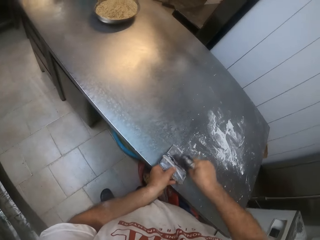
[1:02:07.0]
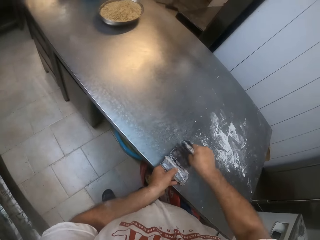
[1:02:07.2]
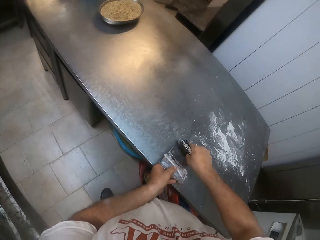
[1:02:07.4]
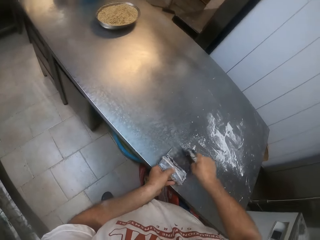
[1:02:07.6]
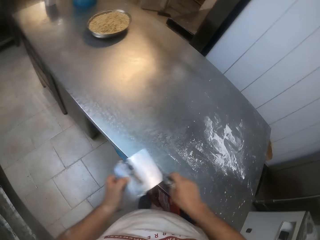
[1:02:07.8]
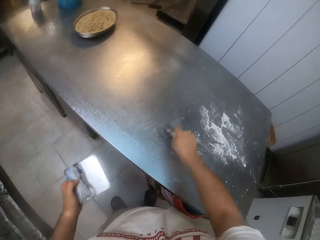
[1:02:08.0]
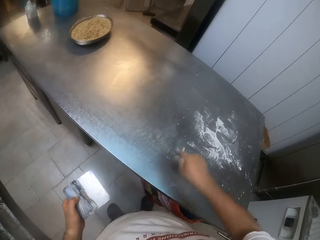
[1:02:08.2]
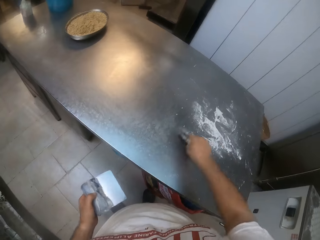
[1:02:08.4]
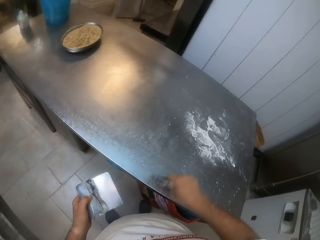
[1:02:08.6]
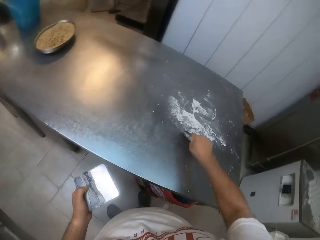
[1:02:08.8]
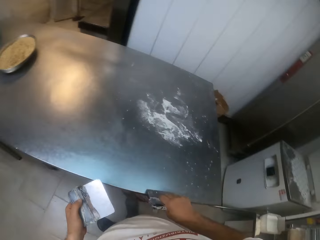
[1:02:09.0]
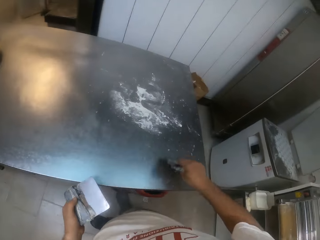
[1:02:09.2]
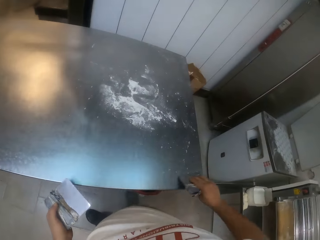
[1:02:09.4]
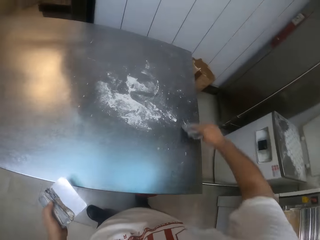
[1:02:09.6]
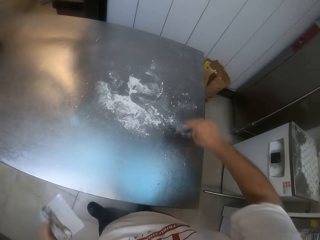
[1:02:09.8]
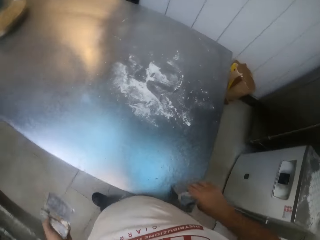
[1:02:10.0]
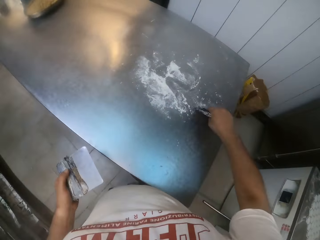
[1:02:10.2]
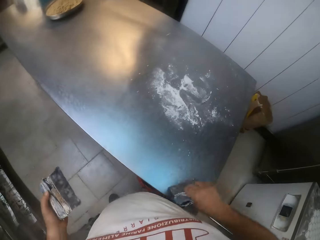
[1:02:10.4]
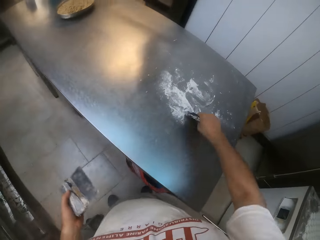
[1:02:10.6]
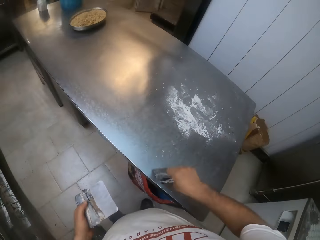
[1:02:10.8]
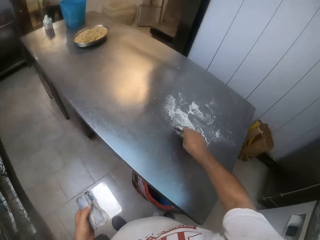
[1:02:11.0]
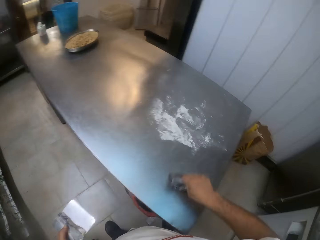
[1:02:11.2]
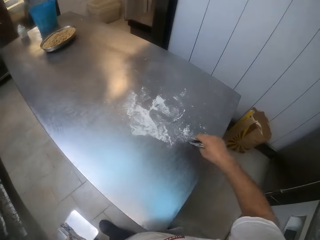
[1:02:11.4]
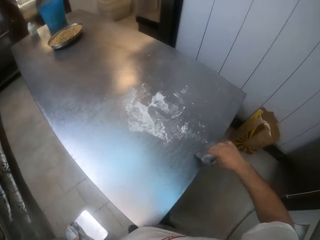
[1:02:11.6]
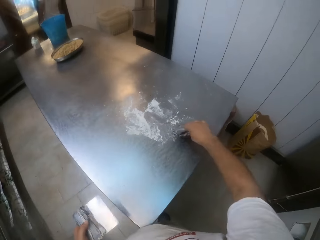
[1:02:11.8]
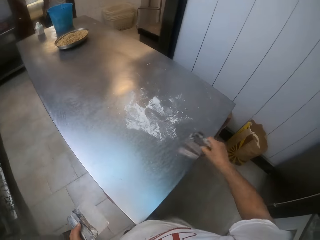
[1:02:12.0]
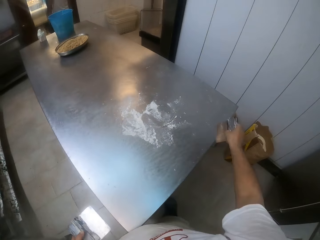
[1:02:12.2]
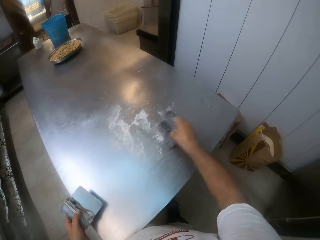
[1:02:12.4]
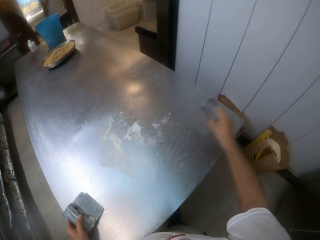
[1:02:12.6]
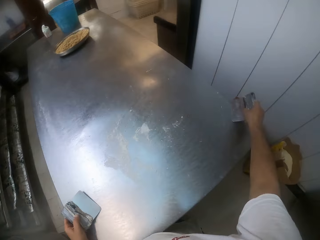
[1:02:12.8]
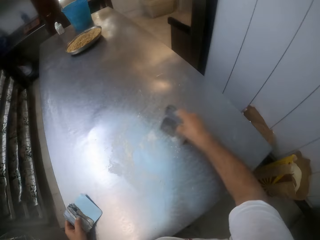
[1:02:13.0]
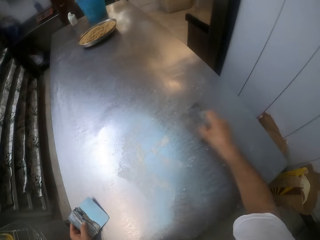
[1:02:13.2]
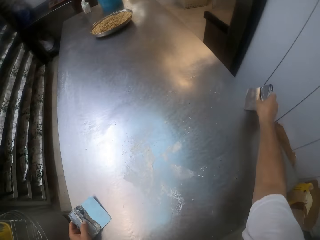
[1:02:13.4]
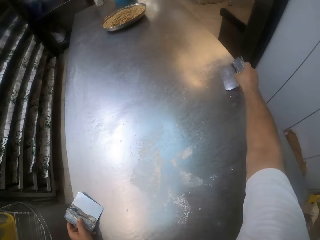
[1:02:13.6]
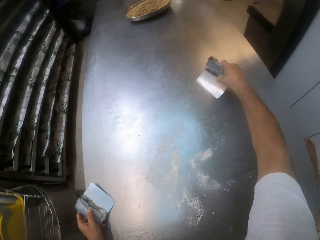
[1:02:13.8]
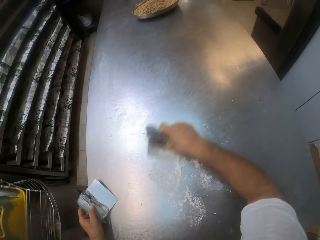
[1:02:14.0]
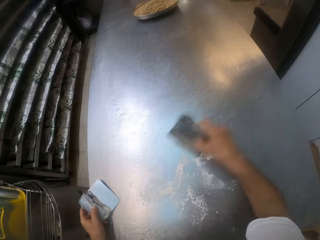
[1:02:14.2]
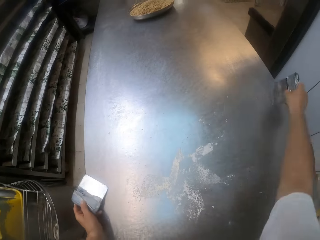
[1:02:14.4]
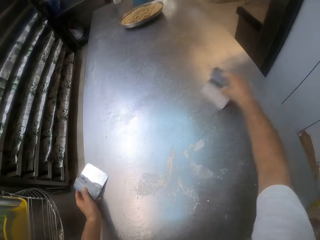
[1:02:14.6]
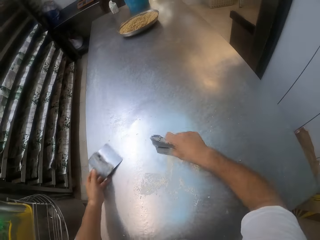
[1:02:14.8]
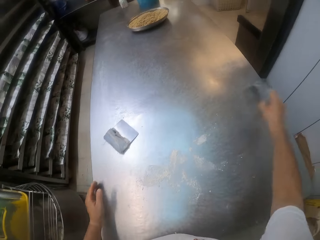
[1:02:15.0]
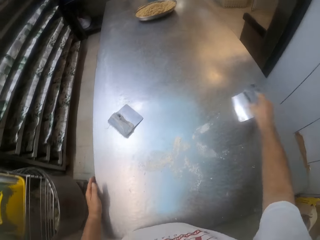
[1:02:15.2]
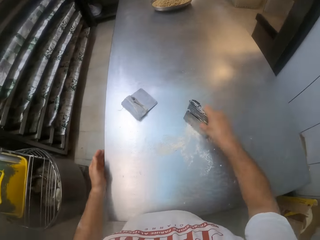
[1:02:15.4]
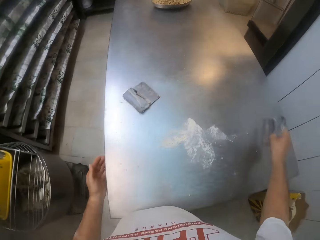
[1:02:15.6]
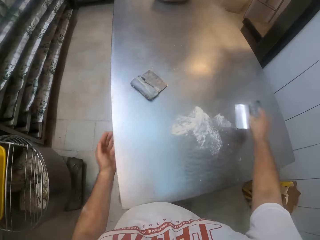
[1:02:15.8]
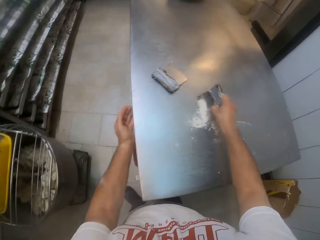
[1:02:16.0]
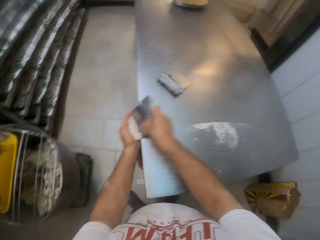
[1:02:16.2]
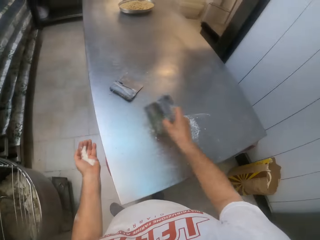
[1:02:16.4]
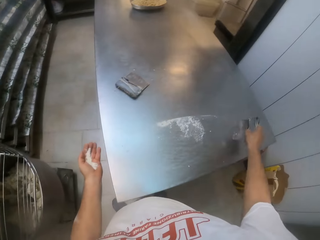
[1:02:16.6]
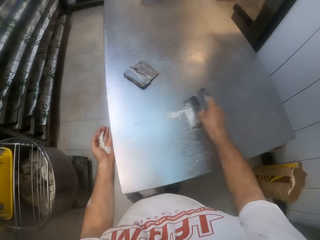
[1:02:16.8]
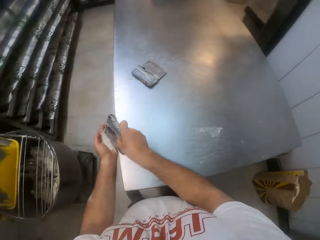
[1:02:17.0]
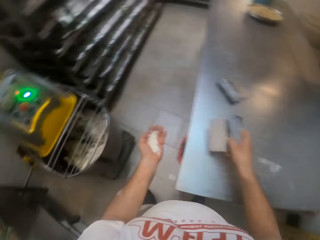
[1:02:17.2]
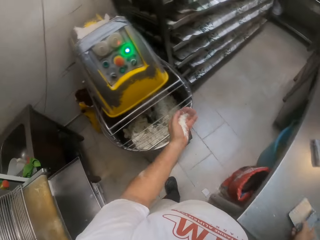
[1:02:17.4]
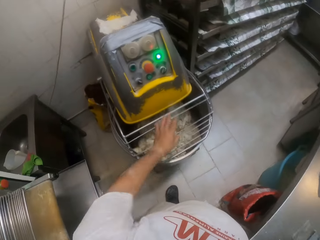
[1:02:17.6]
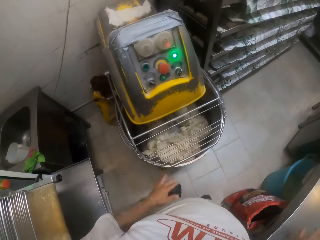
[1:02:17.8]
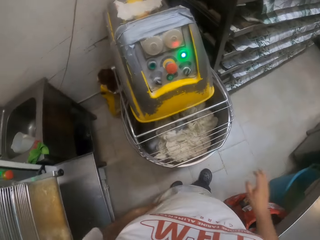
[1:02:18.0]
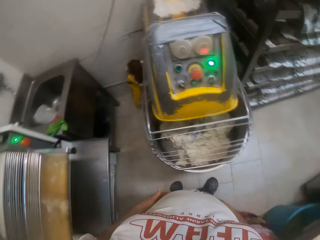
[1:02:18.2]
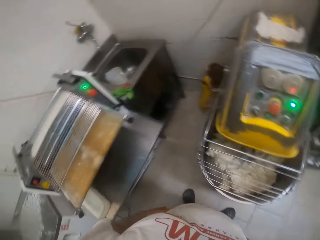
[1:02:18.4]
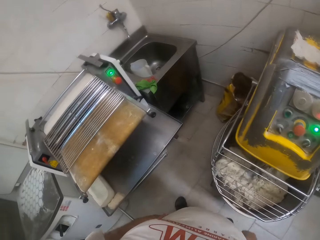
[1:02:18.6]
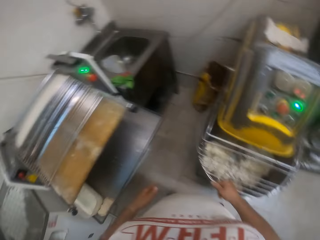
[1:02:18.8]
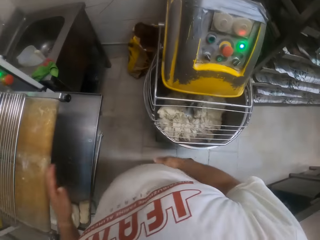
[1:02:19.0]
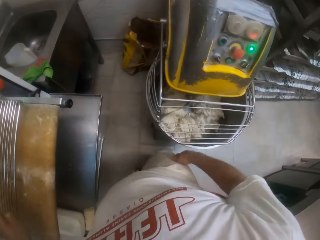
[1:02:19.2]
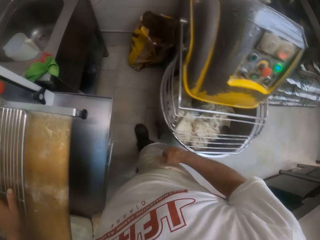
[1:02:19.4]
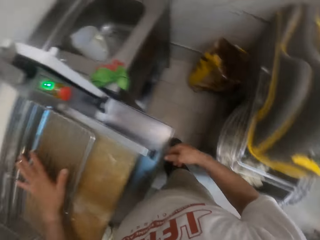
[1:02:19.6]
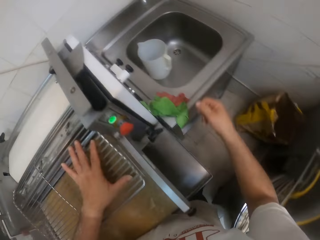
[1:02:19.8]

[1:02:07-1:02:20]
The camera wearer scrapes the flour on the table with the dough scraper in his right hand. He cleans the table. He drops the dough scraper in his left hand on the table. He sweeps the flour on the table into his left hand with the dough scraper in his right hand. He pours the flour into the dough kneading machine with his left hand. He goes towards something.

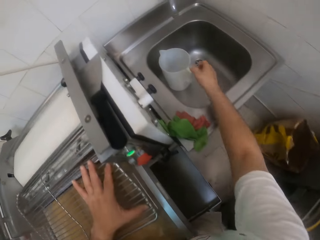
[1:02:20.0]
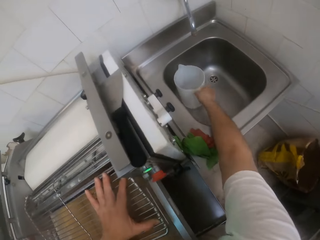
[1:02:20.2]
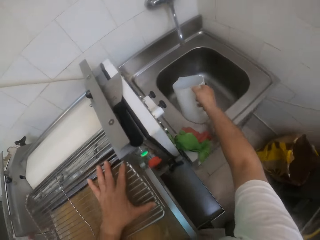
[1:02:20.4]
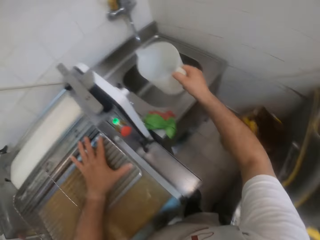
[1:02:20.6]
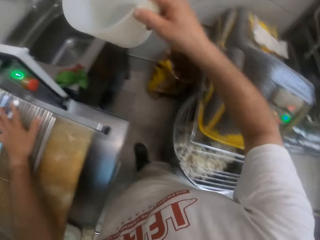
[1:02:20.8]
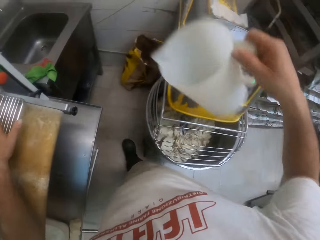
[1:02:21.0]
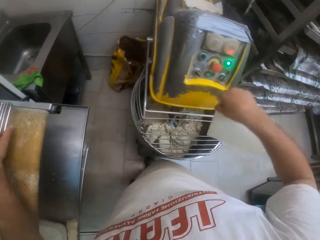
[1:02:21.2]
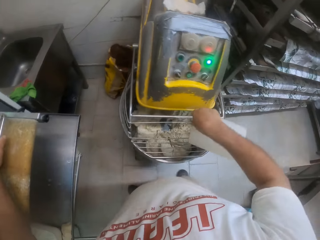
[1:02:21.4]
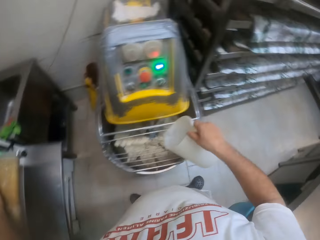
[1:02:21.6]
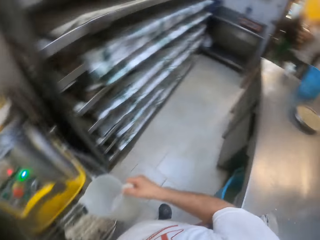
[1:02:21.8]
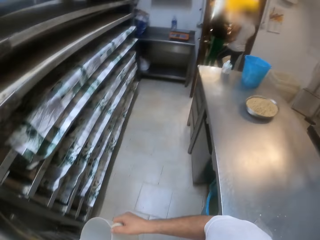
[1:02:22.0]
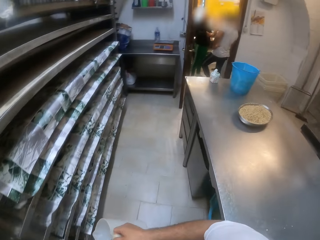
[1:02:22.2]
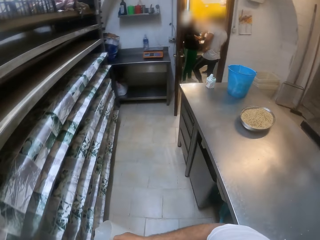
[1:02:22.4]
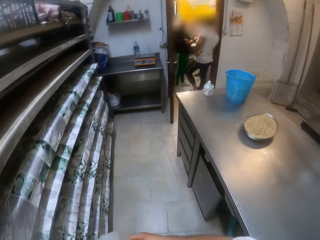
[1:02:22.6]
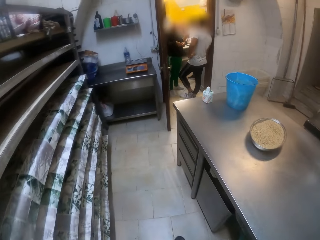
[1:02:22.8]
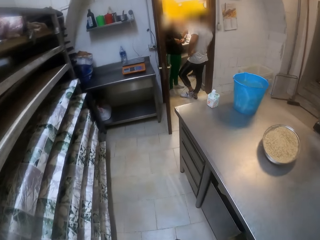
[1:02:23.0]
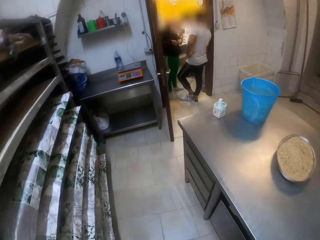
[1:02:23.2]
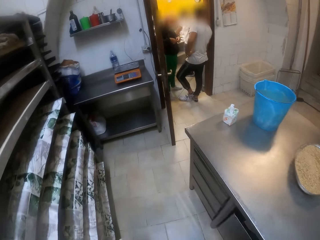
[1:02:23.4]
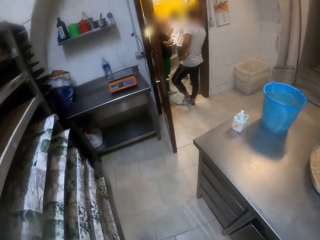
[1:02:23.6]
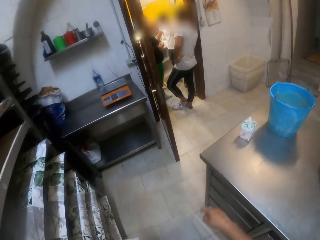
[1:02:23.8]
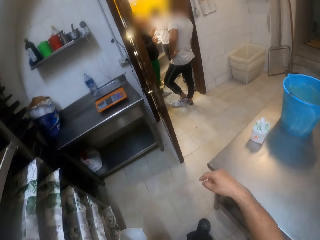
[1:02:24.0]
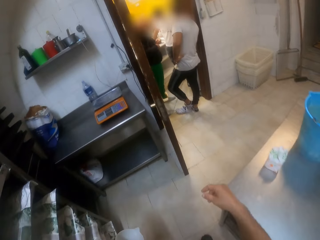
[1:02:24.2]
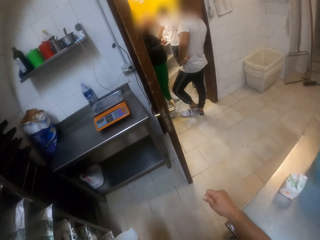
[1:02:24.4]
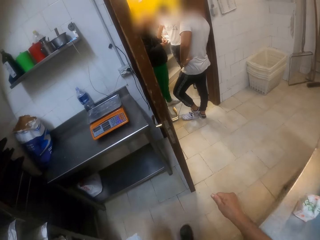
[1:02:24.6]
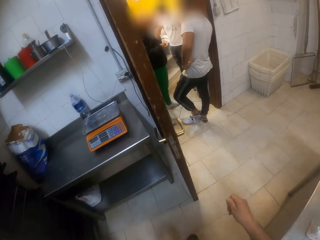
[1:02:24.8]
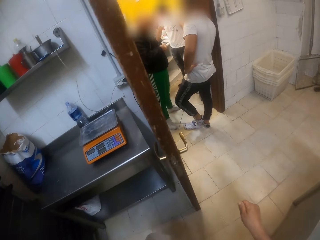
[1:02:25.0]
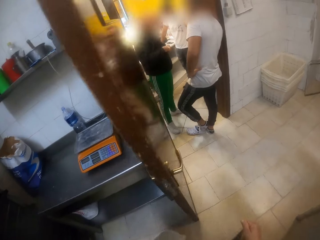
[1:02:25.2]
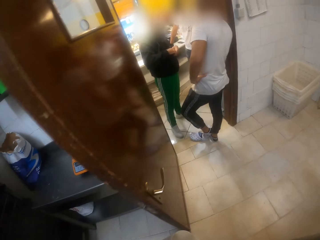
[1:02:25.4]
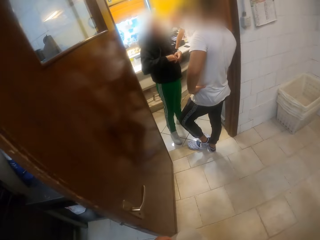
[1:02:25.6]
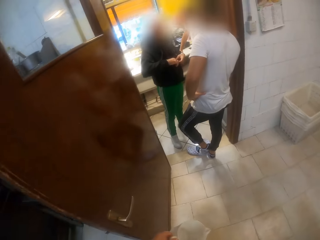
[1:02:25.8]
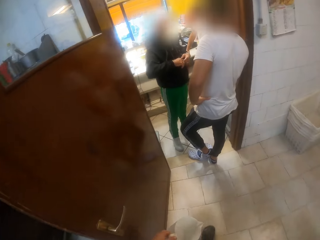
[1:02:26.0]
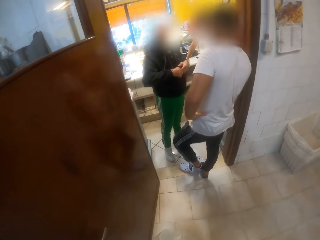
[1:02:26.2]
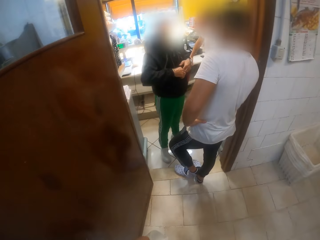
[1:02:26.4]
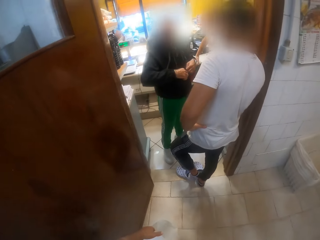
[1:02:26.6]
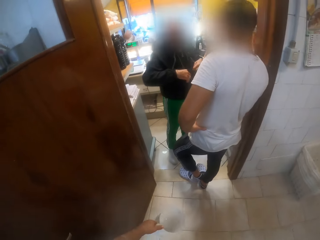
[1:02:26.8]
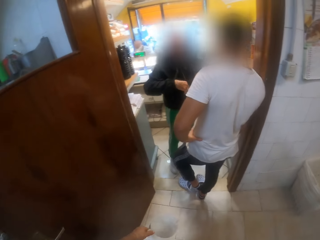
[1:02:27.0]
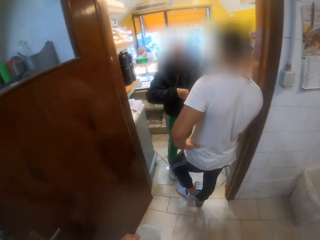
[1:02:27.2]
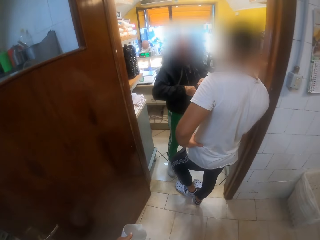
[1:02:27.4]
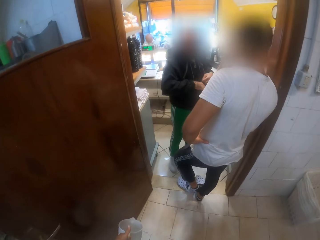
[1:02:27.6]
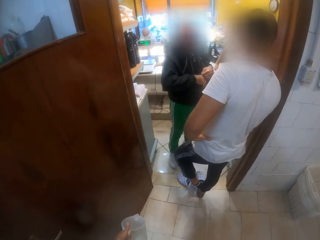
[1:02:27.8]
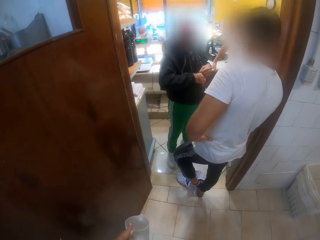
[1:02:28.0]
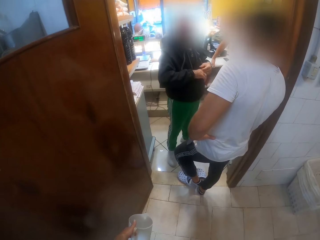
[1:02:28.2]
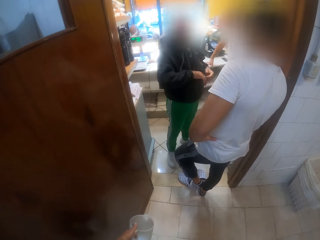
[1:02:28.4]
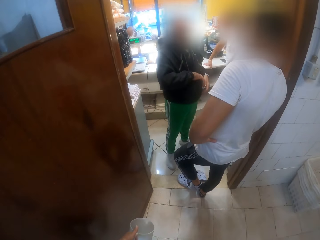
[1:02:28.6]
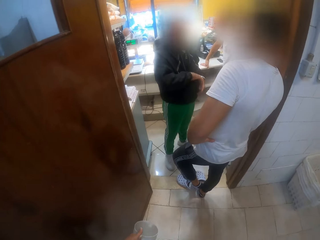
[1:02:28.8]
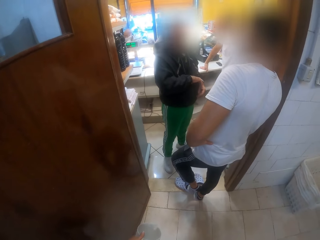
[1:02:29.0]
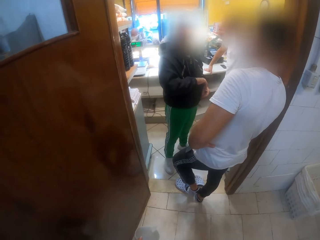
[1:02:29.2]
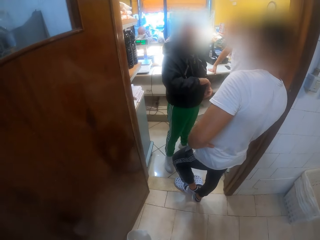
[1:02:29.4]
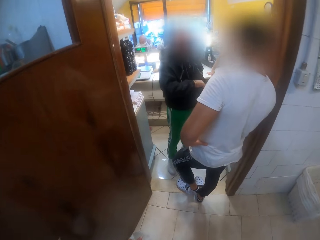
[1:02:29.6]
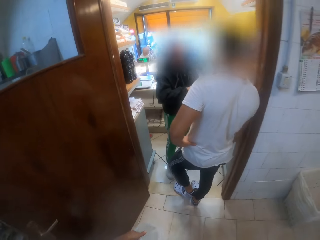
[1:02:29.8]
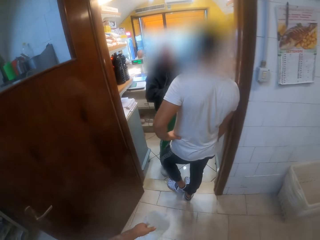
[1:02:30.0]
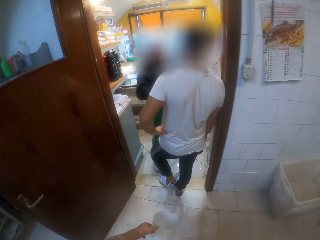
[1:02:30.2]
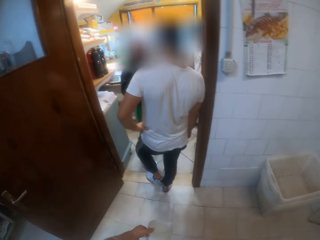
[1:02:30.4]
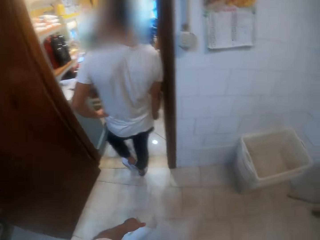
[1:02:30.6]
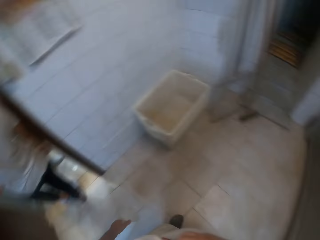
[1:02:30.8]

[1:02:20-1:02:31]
The camera wearer picks up the jug on the sink with his right hand. He pours the water in the jug into the dough kneading machine with his right hand. He walks to a store. He passes the jug to his left hand from his right hand. He looks around the room. He stands at the door.
